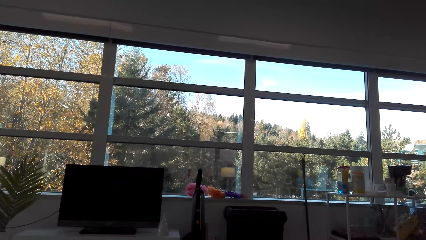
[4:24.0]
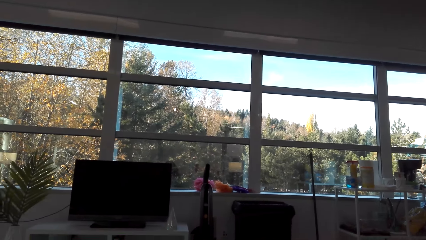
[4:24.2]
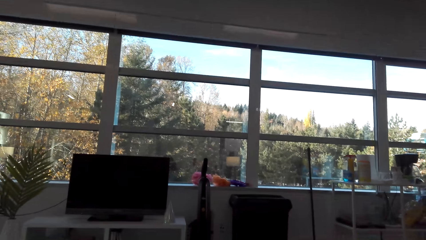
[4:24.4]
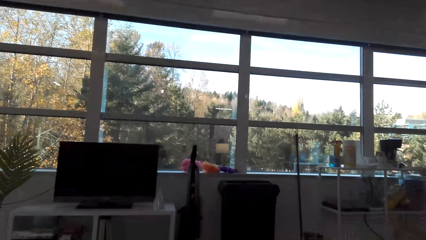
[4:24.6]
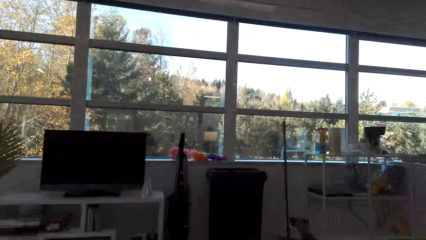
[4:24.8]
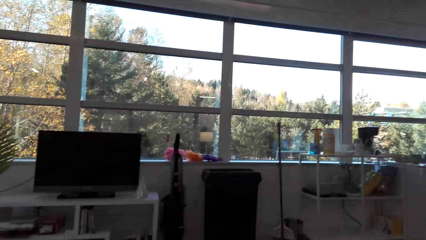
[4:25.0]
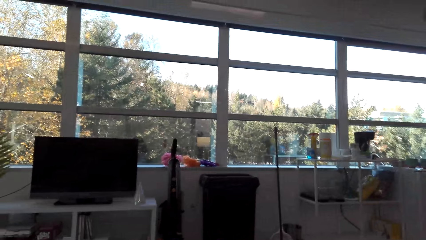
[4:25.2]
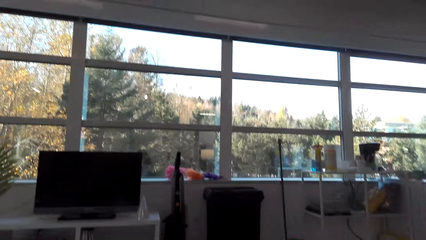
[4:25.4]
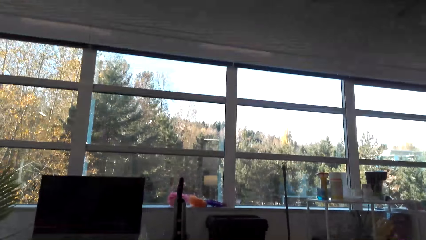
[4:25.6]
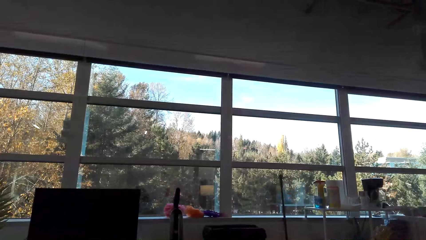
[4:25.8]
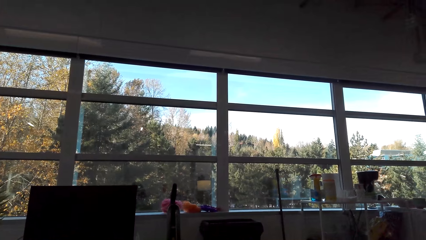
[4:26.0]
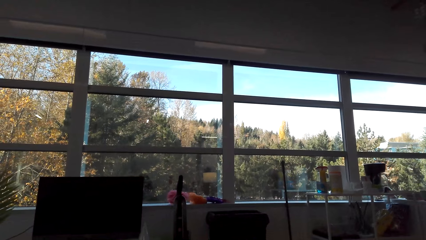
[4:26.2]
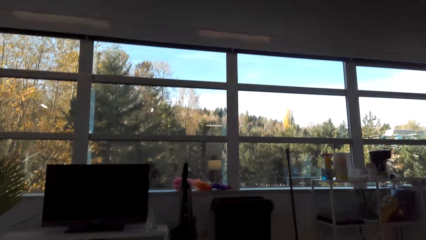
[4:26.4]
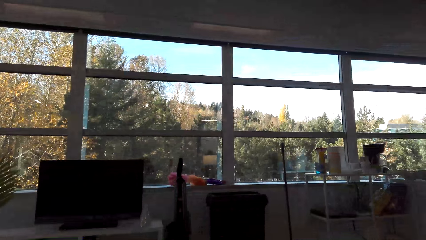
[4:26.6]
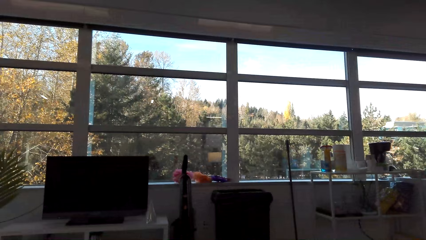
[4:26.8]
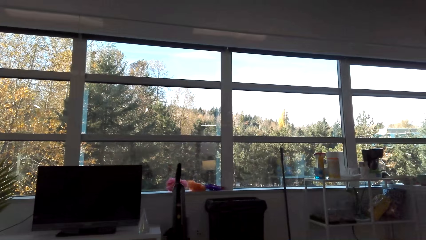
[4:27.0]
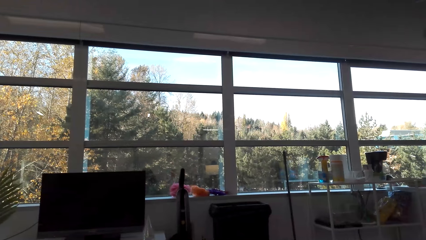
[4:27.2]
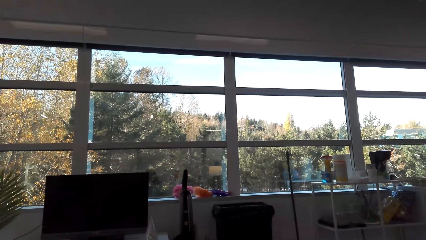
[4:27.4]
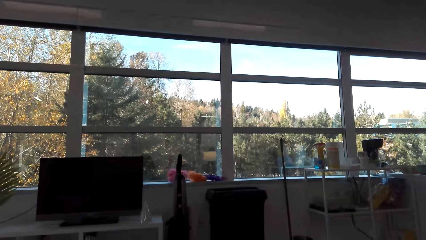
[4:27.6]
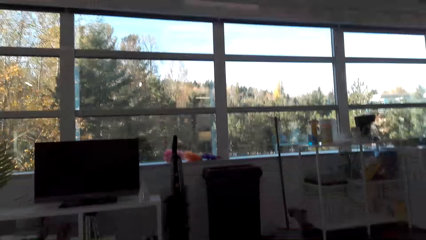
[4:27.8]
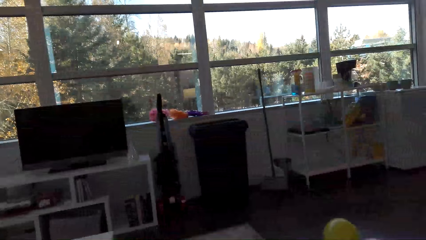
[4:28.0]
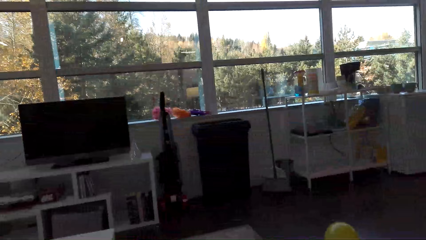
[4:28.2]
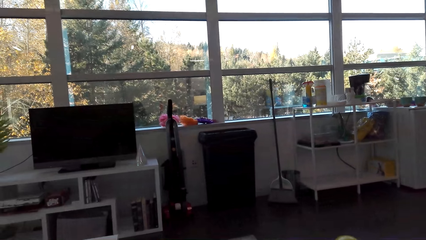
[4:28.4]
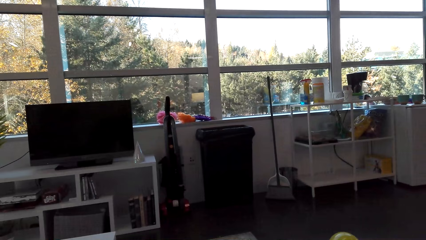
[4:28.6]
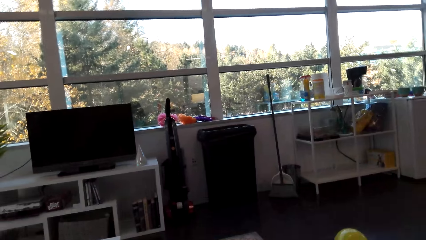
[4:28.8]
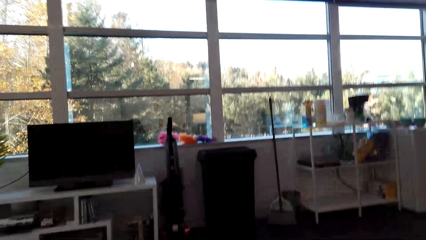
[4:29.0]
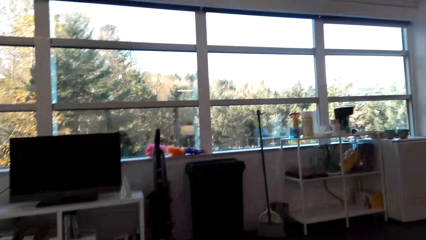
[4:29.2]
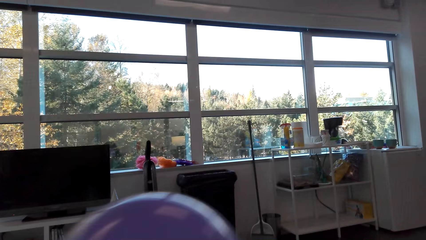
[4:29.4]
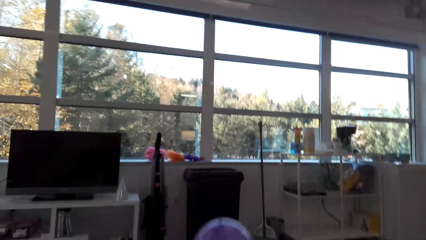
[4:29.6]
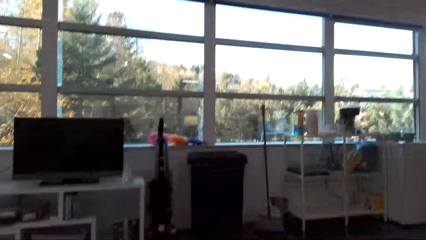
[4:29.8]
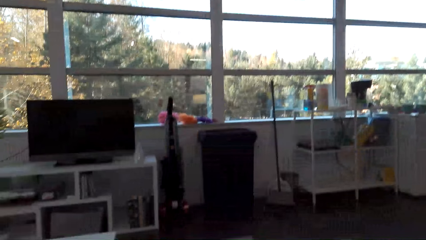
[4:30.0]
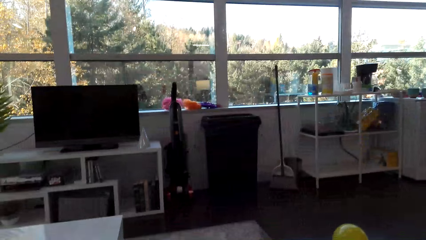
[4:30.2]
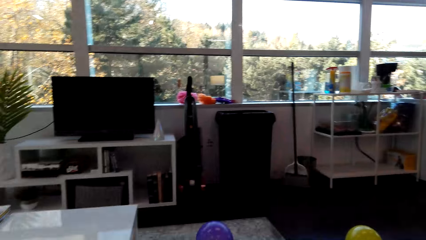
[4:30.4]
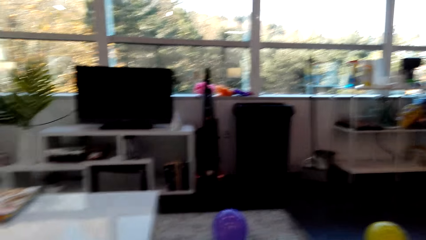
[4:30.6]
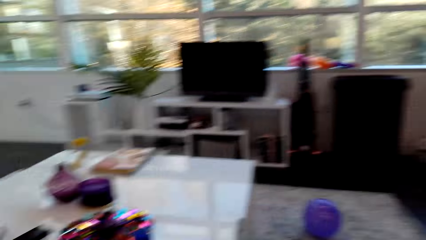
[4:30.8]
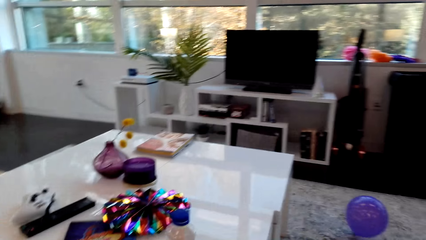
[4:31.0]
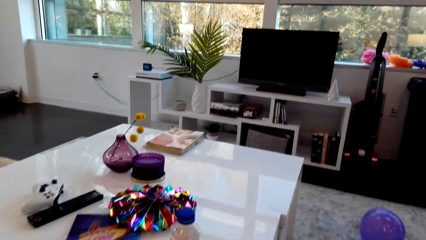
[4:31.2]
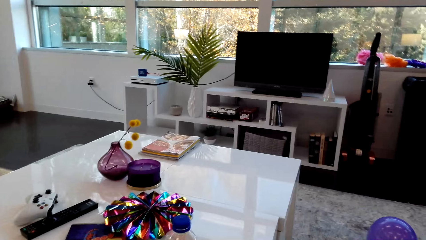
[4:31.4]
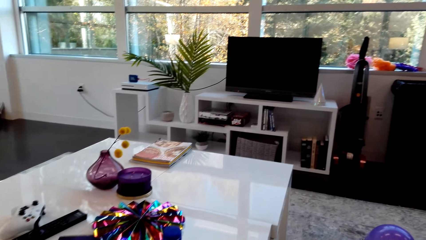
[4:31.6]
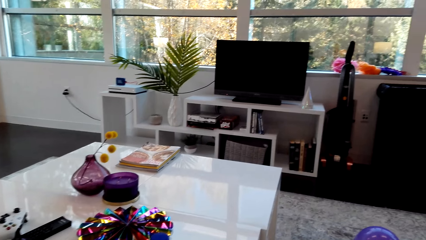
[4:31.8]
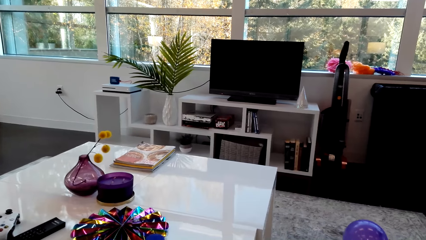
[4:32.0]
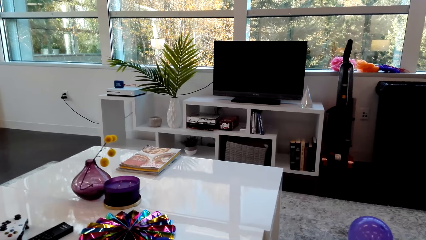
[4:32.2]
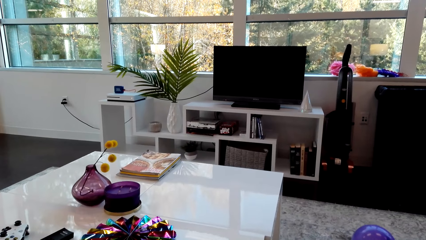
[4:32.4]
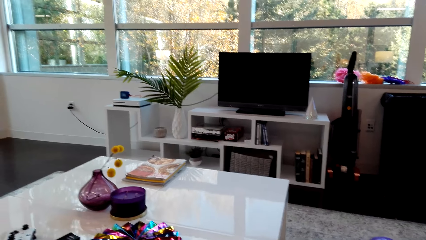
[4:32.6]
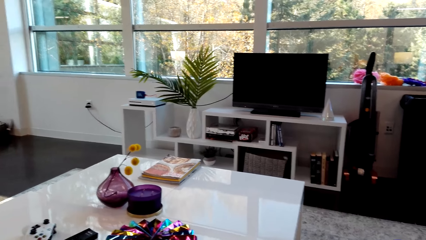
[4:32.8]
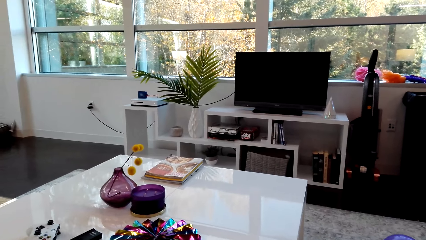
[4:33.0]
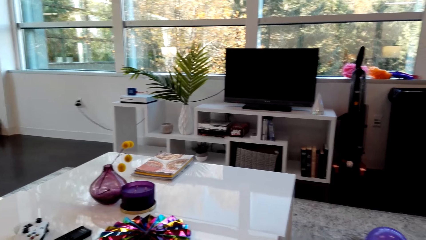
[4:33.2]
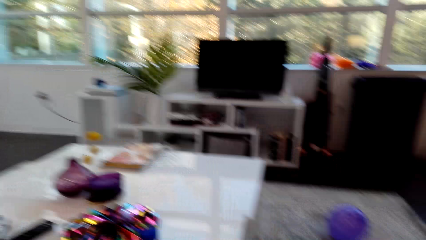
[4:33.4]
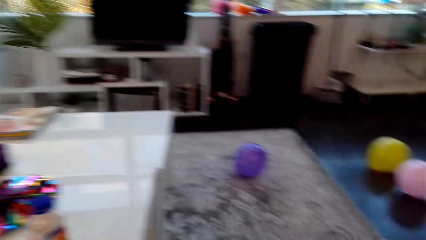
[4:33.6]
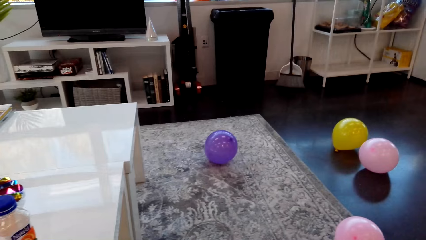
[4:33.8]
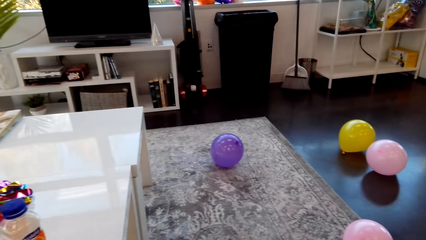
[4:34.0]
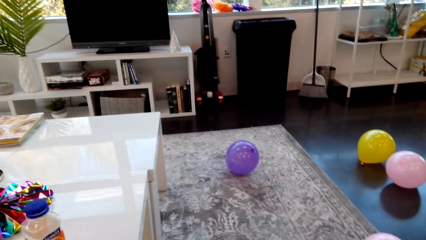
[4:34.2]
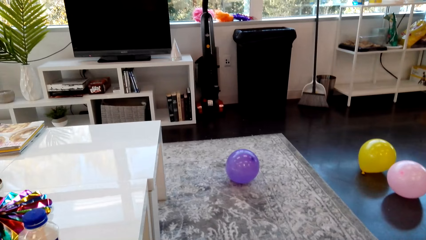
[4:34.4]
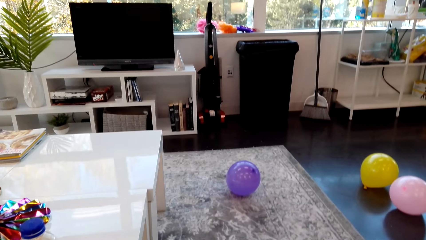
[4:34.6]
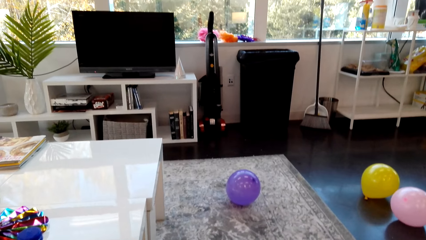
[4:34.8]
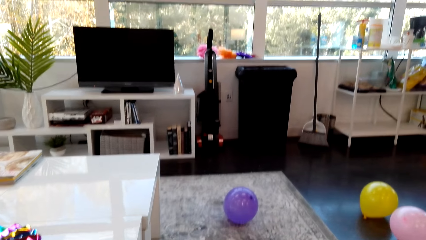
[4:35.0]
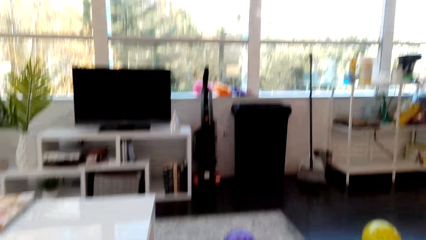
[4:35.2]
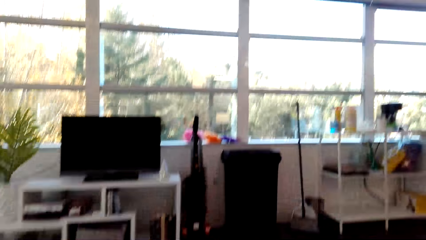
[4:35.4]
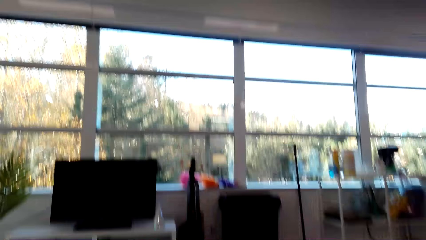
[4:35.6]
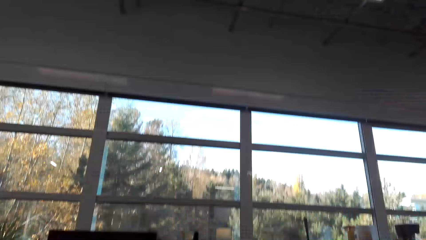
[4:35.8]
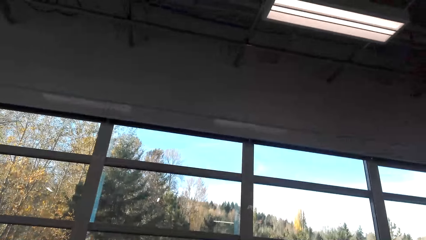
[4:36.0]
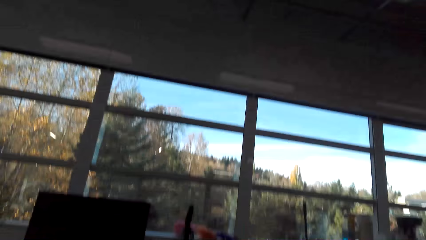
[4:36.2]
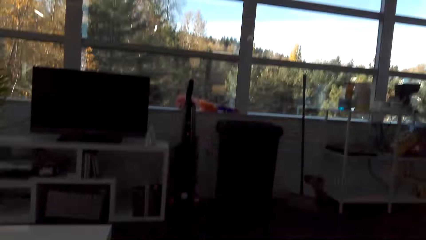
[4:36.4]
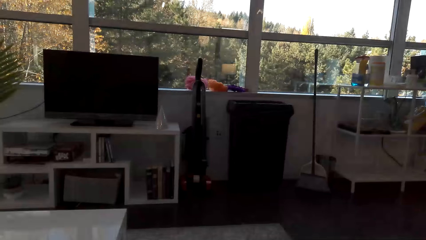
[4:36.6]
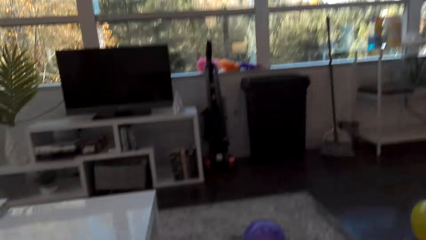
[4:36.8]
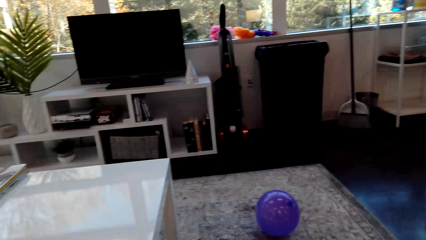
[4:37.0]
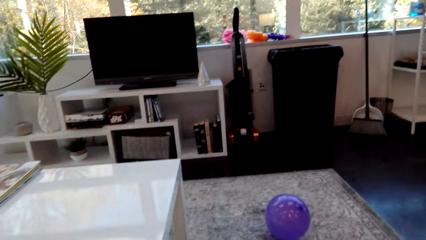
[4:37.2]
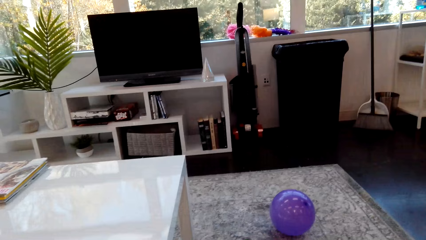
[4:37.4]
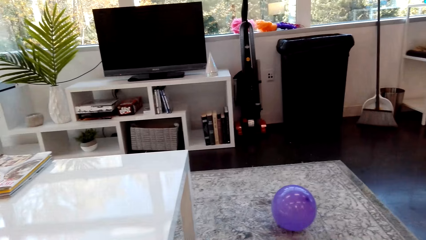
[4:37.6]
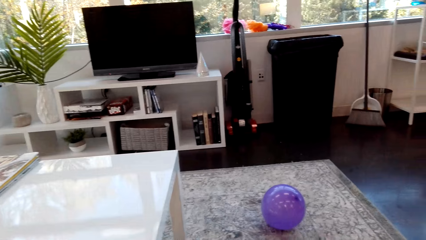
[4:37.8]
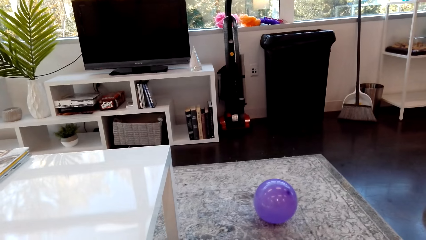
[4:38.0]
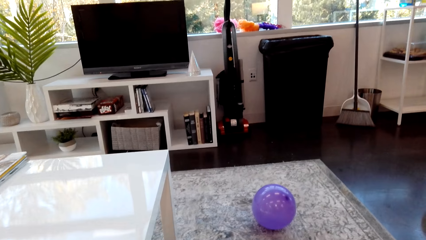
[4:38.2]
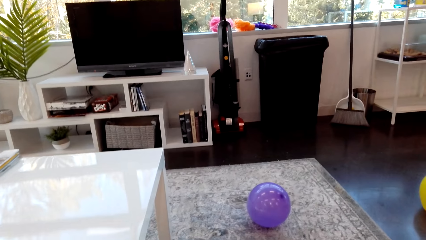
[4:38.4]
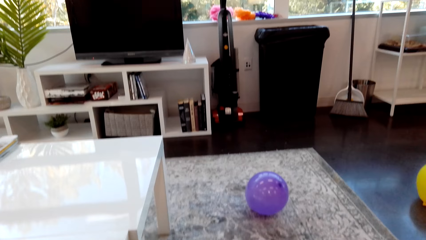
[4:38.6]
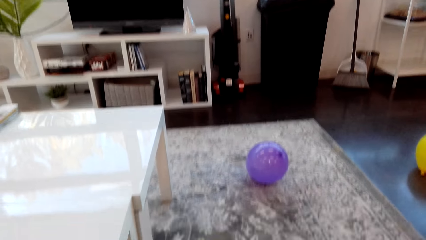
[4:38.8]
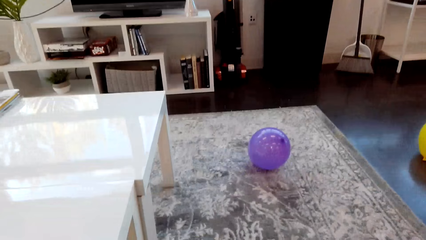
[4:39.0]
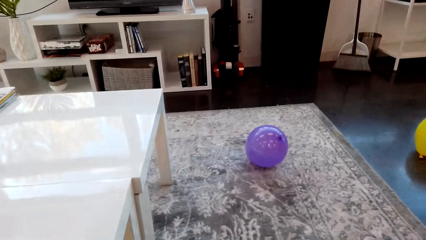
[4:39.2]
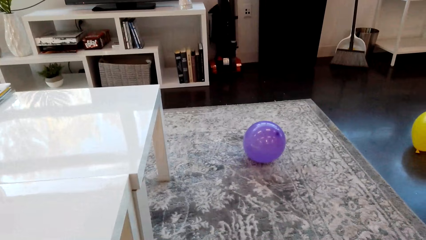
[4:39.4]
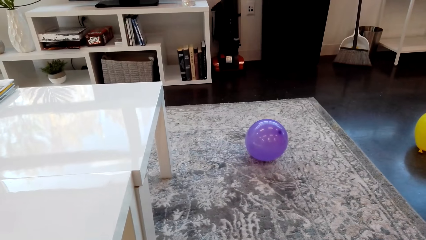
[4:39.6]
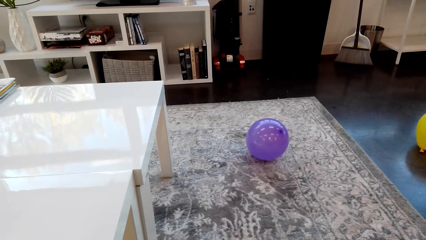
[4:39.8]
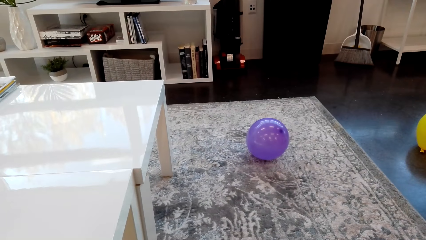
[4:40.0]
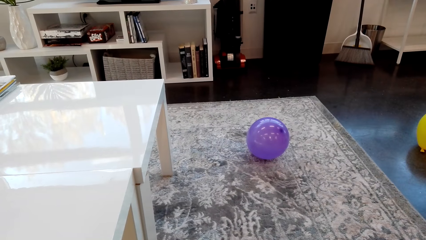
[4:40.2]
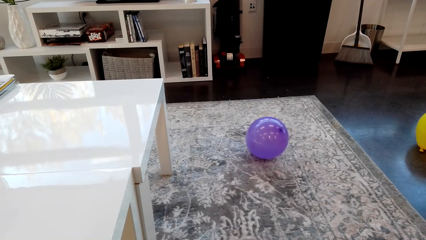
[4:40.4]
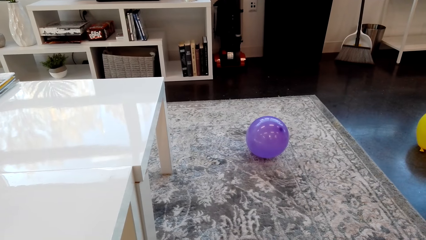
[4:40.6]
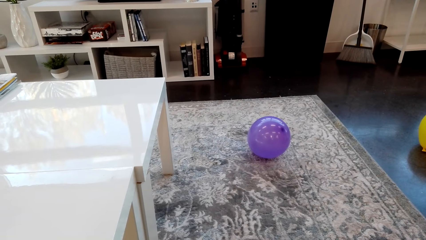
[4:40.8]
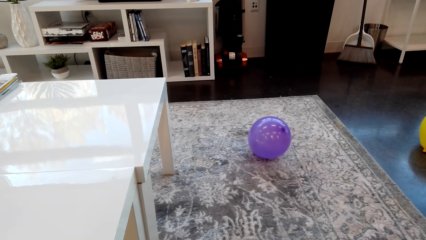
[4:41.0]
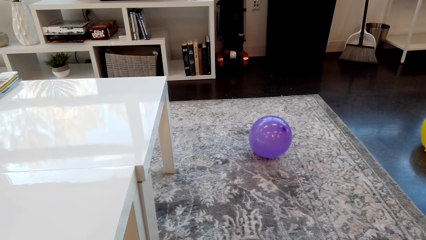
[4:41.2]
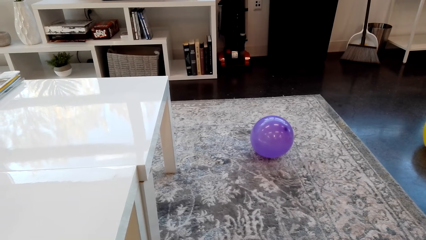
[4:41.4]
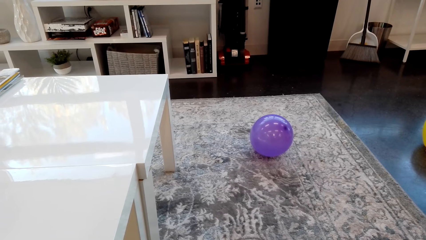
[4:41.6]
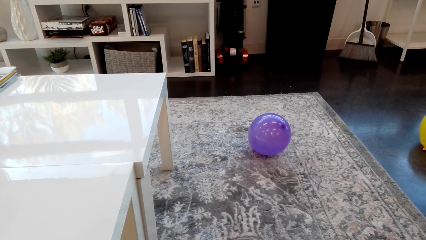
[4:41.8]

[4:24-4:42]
The camera wearer looks on in the room. They throw the balloon down. They look on in the room.
